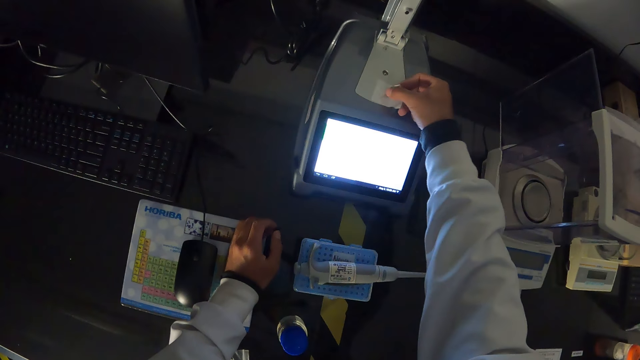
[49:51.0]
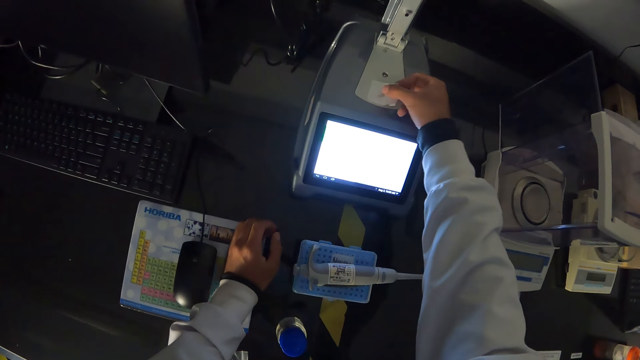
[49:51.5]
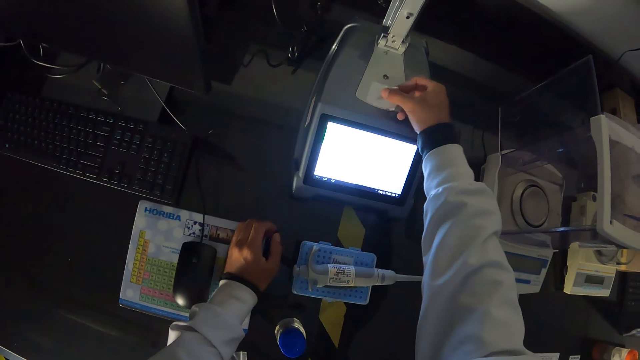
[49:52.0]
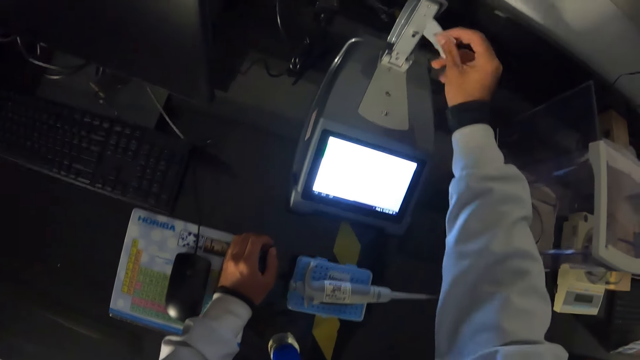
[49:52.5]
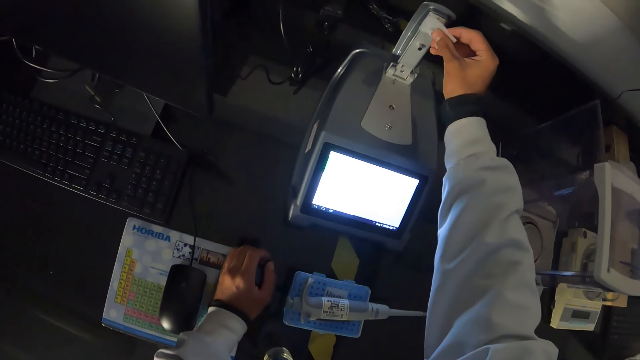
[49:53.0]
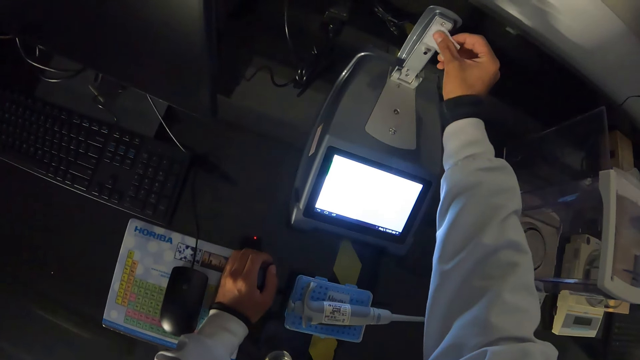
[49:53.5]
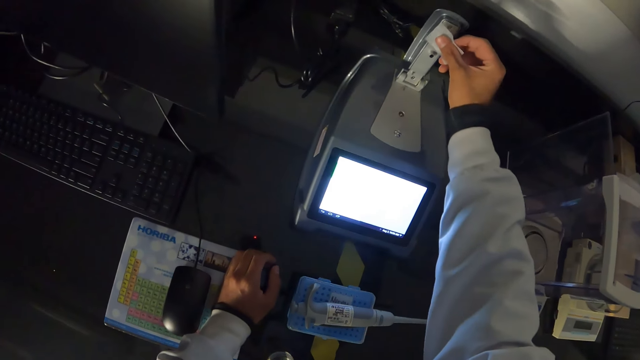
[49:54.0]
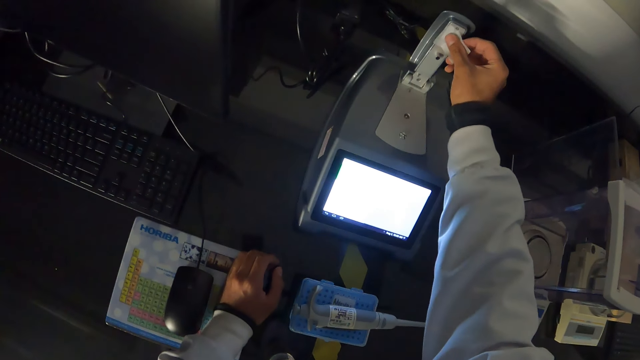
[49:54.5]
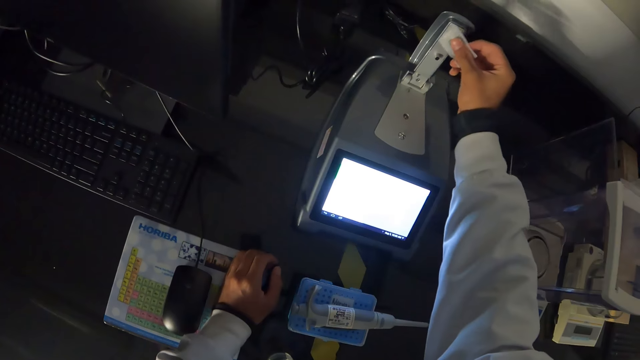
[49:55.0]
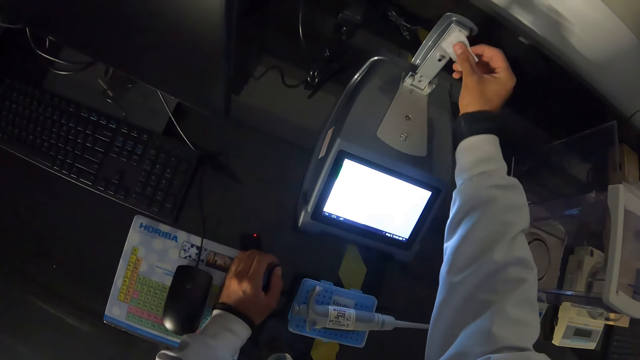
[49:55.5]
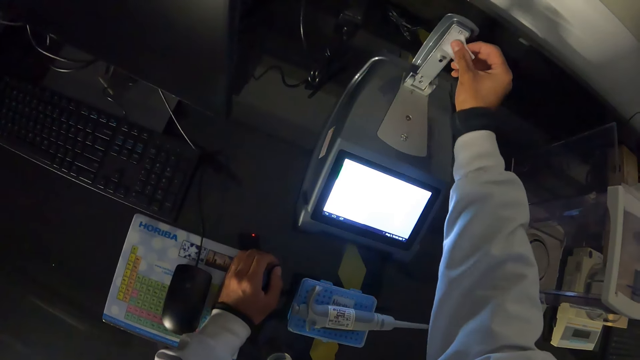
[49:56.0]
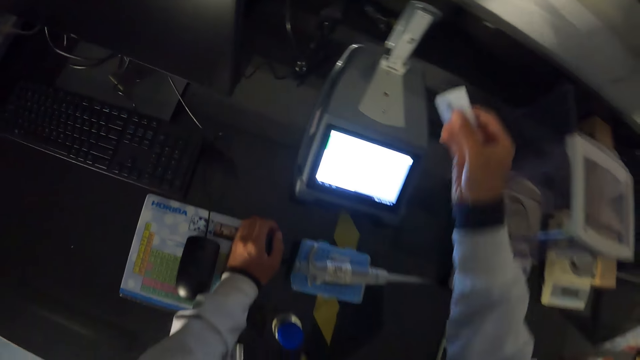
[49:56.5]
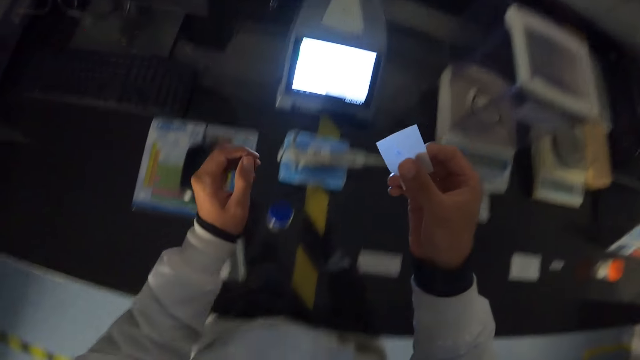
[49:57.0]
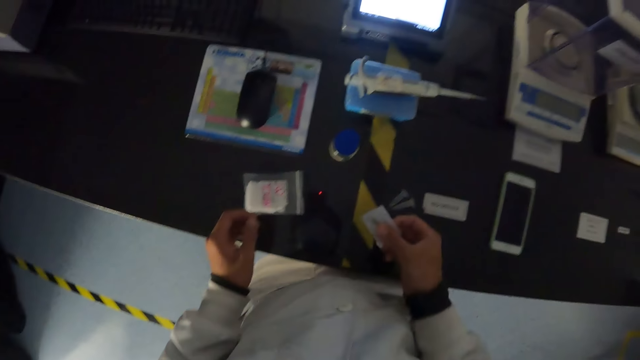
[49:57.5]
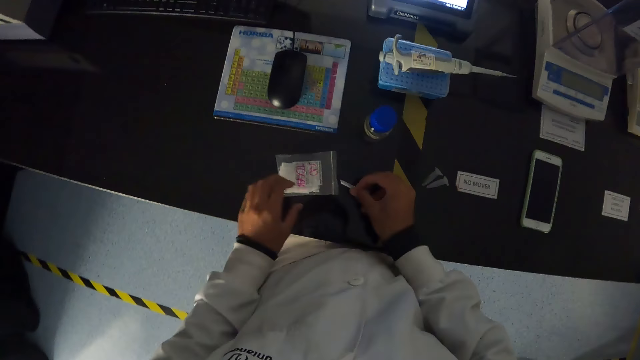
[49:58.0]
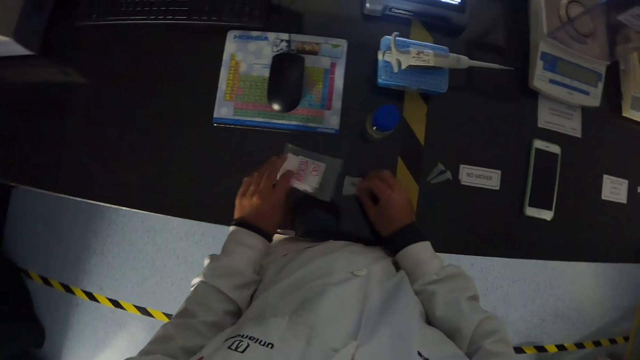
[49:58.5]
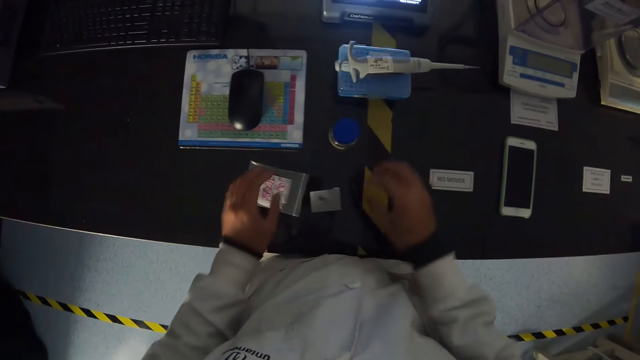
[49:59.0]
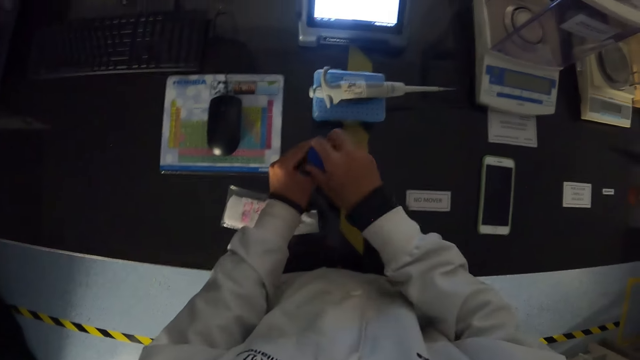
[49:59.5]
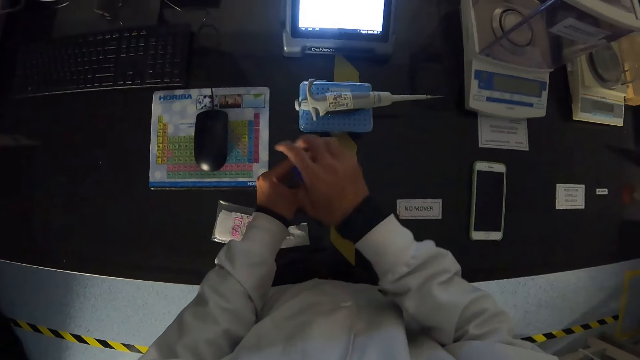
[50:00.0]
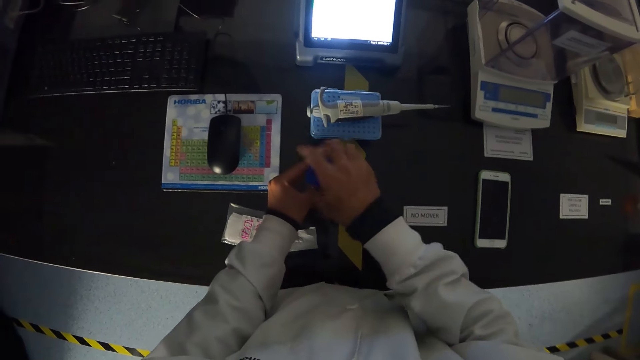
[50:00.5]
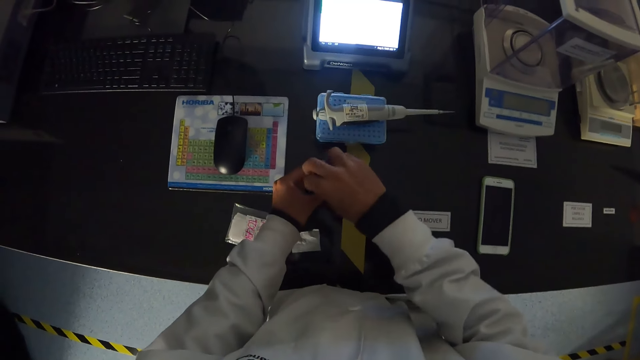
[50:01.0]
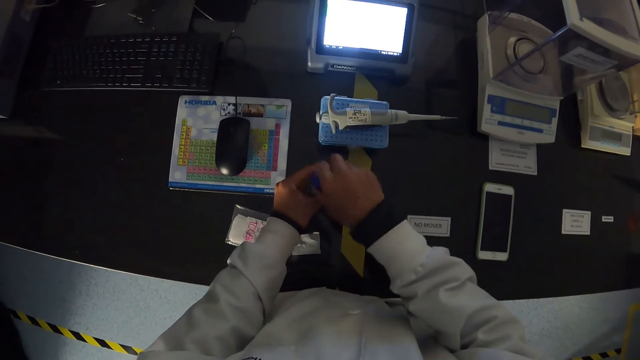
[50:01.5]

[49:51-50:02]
The camera wearer moves the sachet on the table with his left hand. He puts the paper on the ground. He drops the wipe on the table with his right hand. He opens a fluid bottle on the table with his hand.

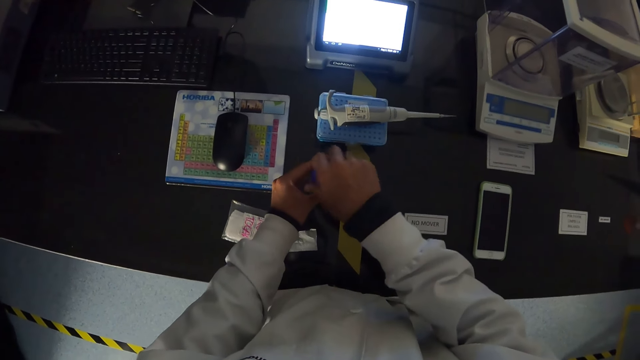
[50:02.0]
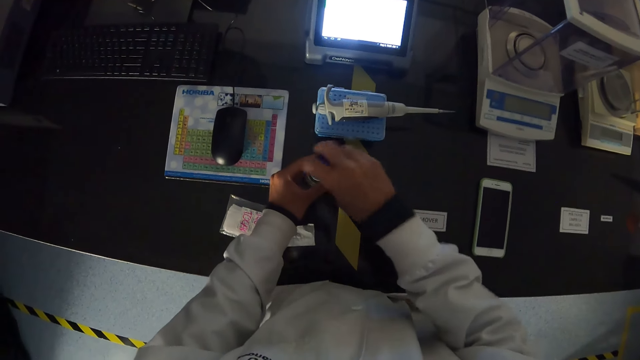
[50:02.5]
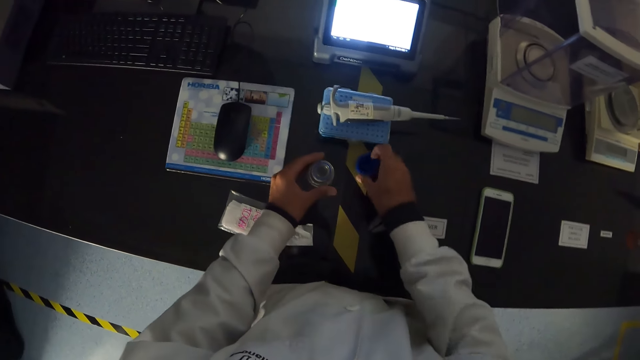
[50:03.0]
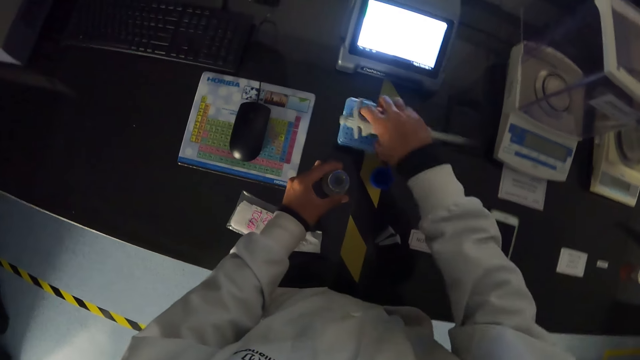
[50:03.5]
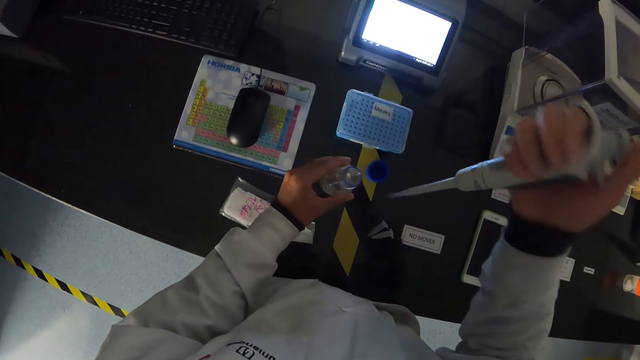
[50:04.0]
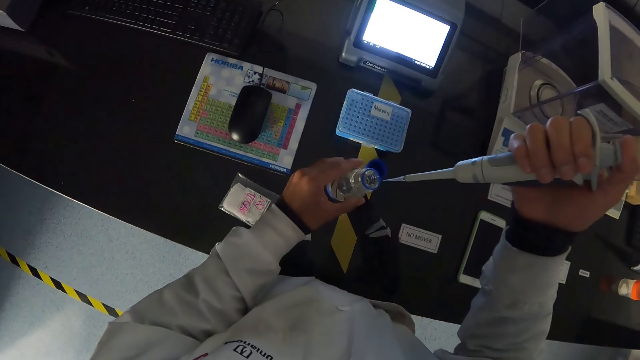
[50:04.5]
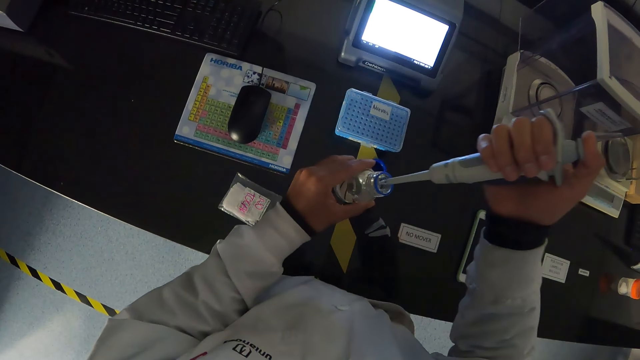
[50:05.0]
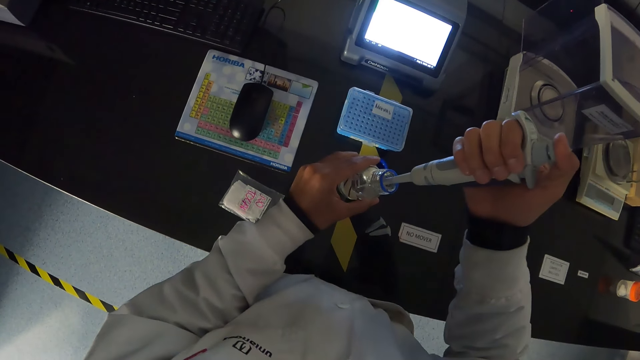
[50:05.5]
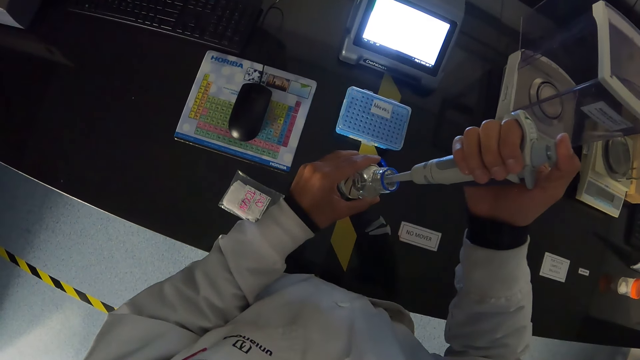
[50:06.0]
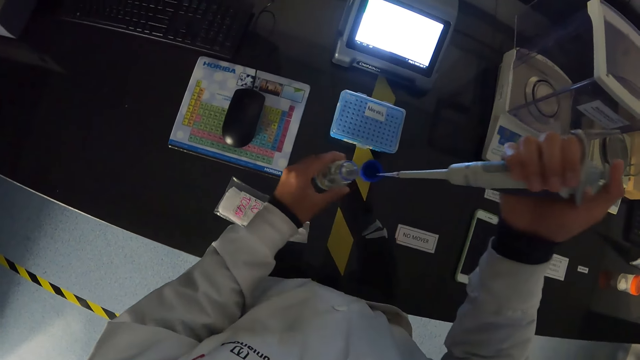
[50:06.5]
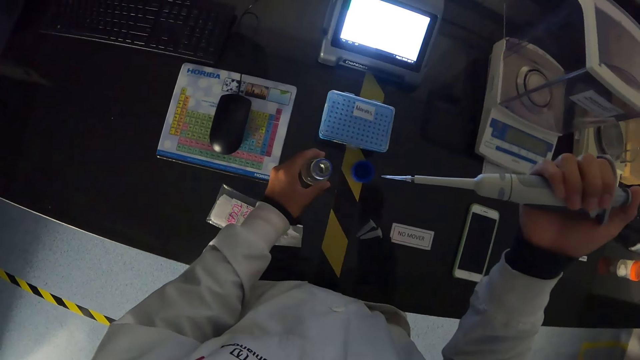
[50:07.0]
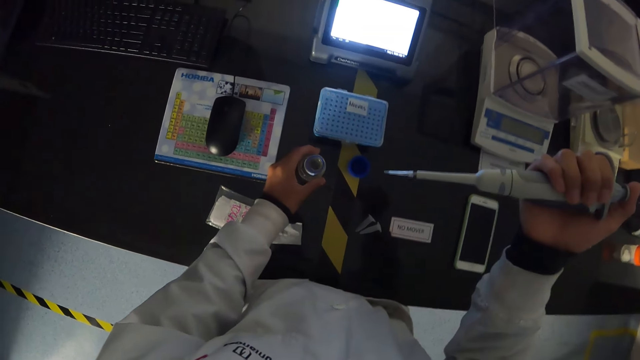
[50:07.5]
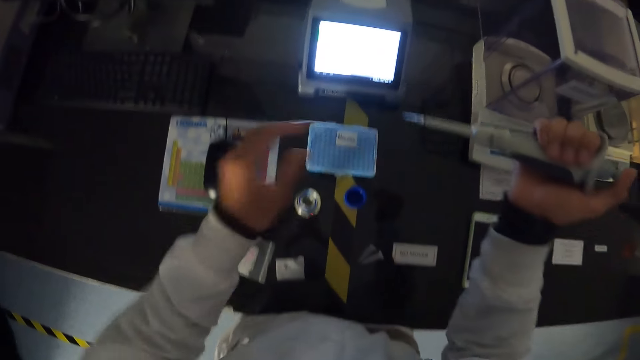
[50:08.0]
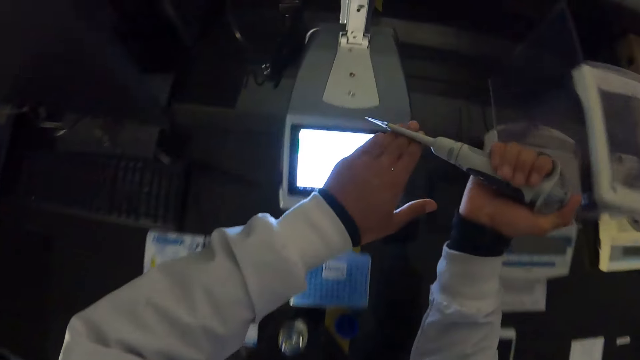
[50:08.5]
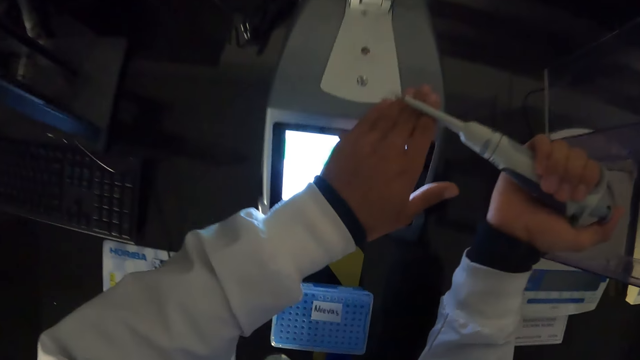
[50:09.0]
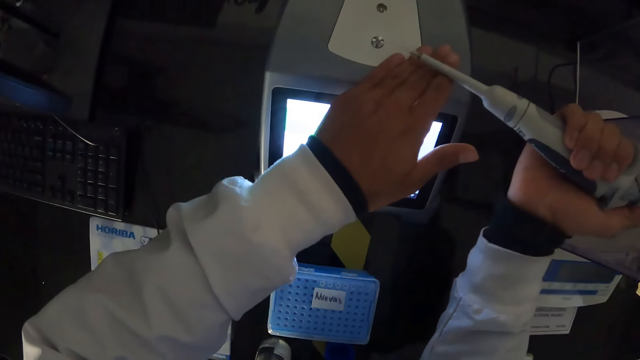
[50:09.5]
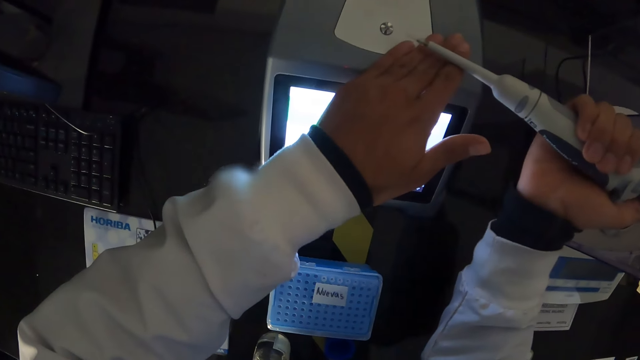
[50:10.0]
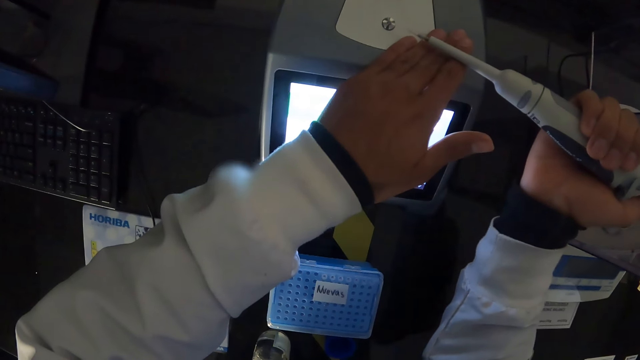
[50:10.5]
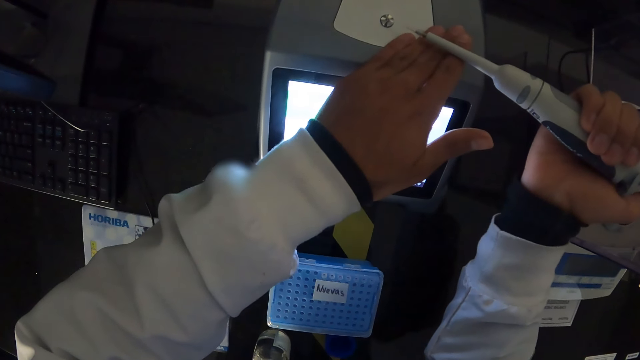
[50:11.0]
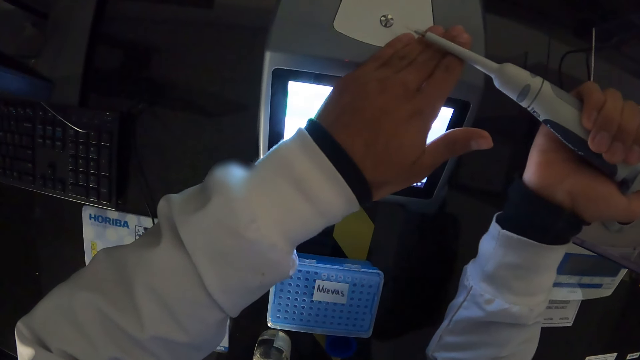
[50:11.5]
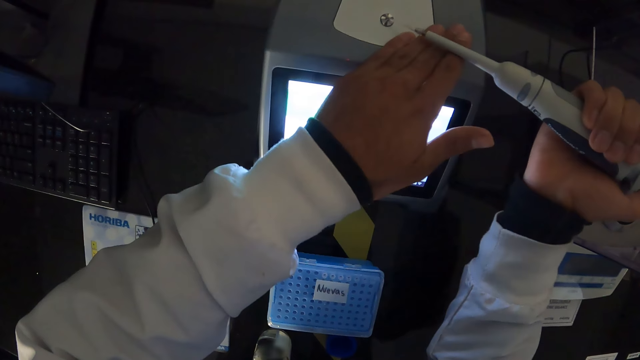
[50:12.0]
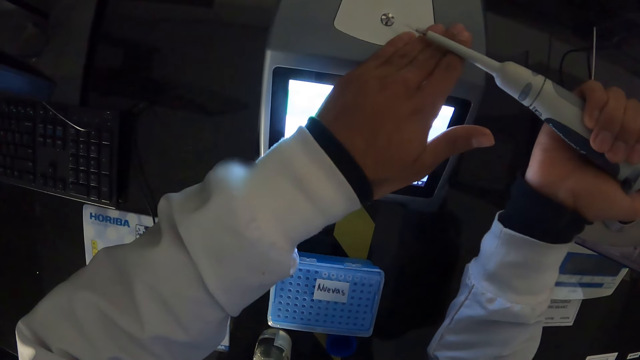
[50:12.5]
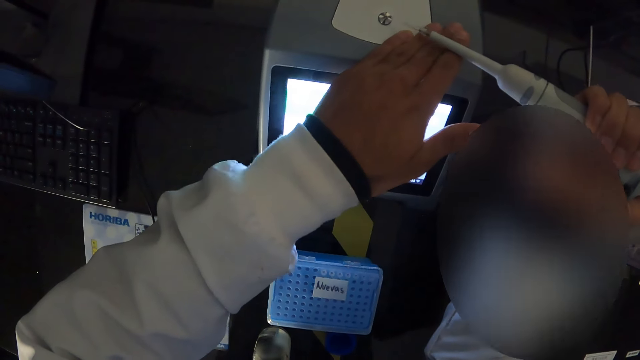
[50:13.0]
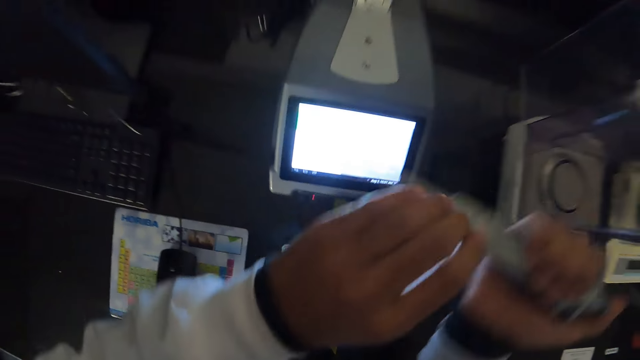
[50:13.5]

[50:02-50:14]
The camera wearer drops the fluid bottle cover on the table with his right hand. He picks up a pipette from a microcentrifuge tube box on the table with his right hand. He puts the pipette in the fluid bottle with his right hand. He siphons the specimen with the pipette. He drops the fluid bottle on the table with his left hand. He puts his left hand under the pipette in his right hand on the pipette calibrating system. He pours the specimen on the analytical balance.
